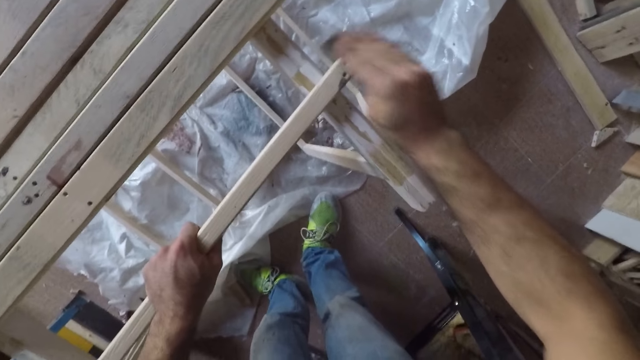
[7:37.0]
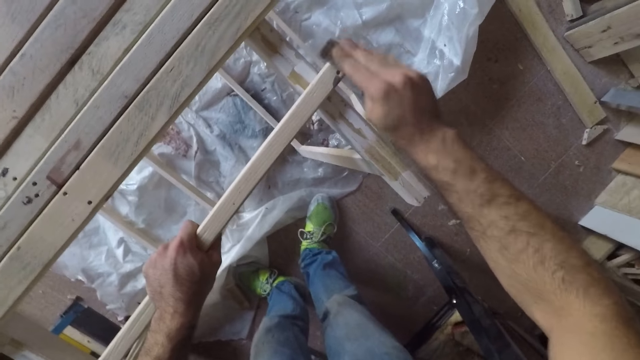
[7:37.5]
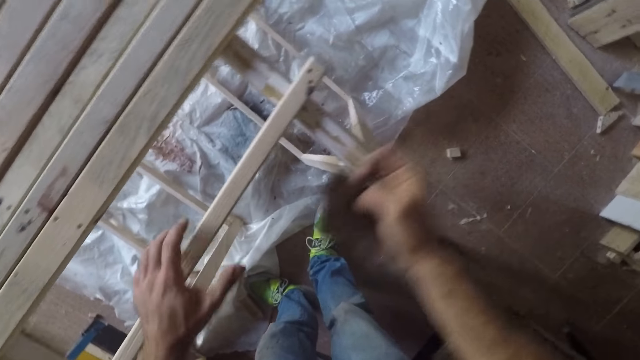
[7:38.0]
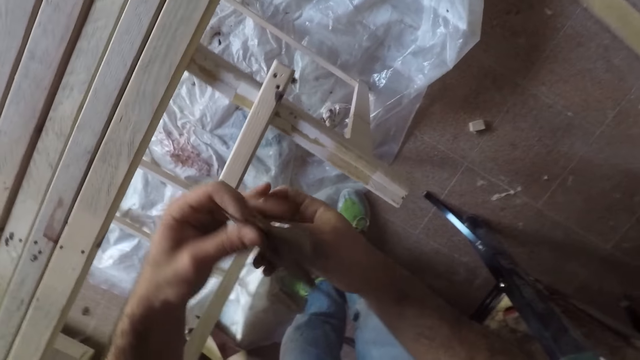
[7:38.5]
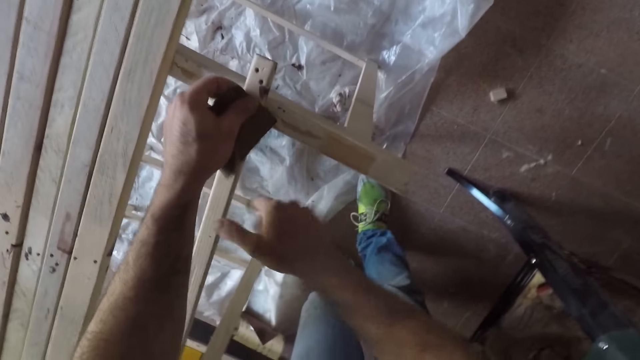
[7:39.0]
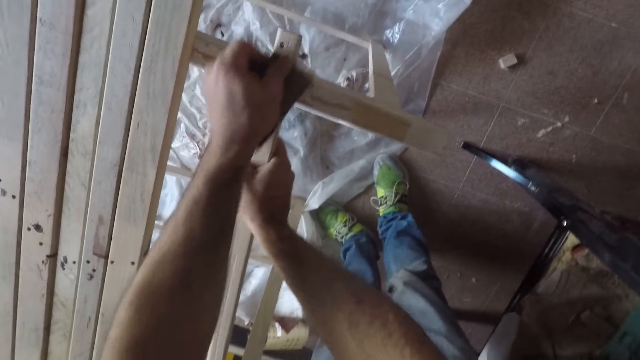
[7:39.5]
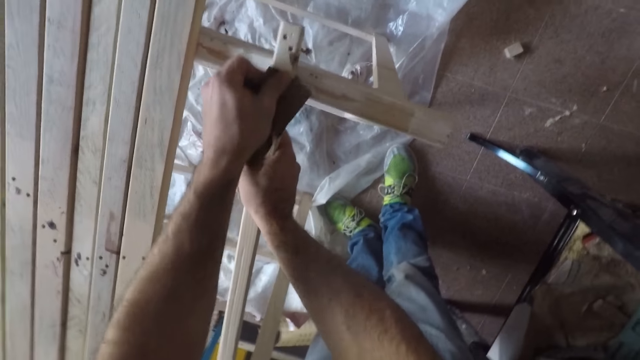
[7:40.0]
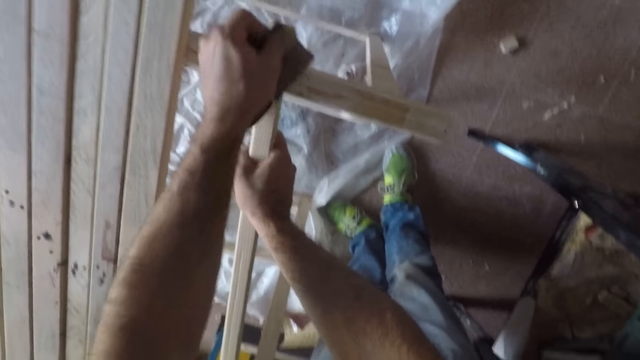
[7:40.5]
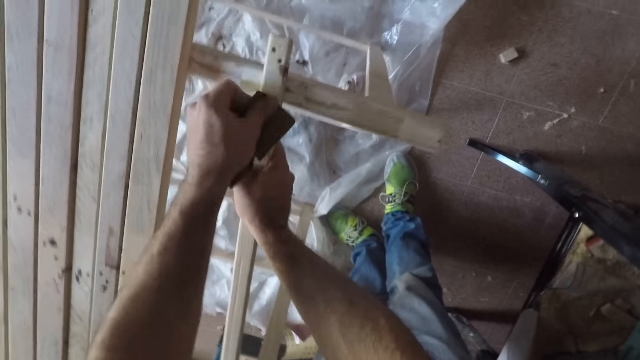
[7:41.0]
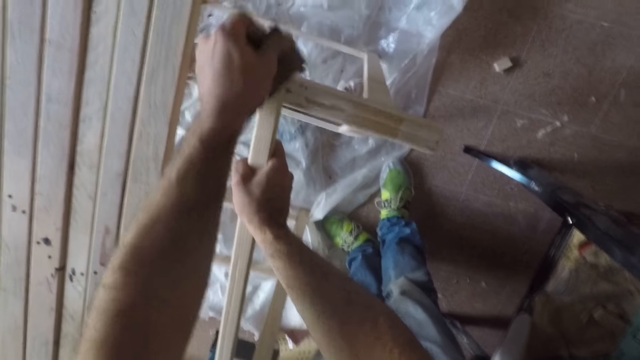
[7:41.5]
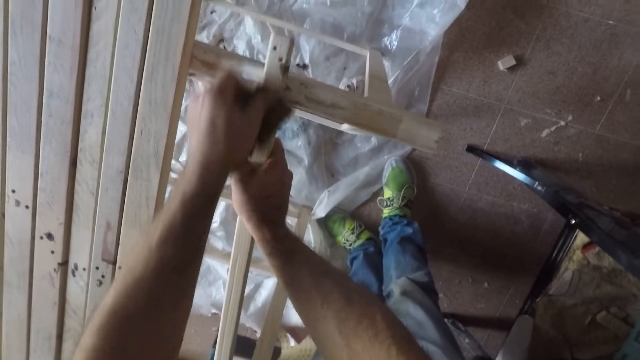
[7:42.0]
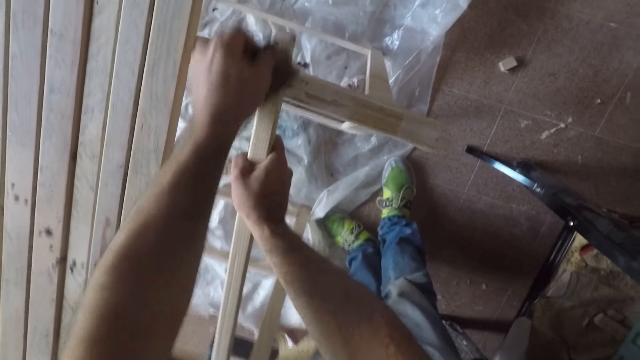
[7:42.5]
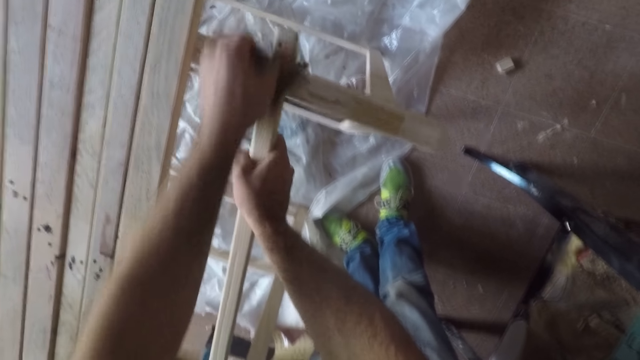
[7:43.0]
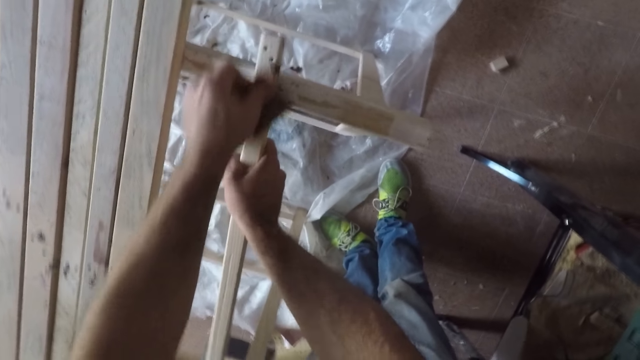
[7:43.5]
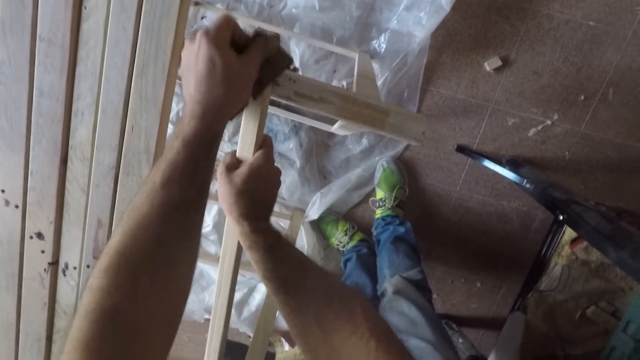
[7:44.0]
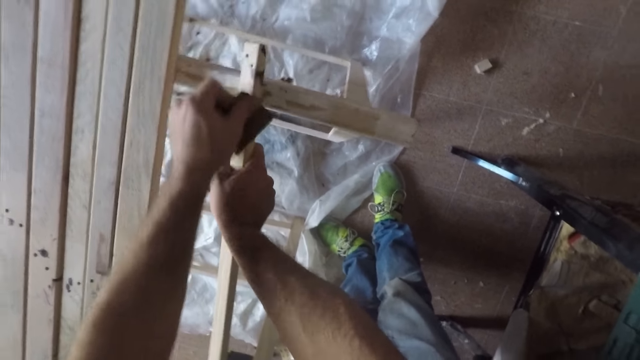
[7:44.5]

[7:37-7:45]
The camera wearer raises his hand and lets go of the wood. He holds the sandpaper with both his hands and lets go of the wood. He moves the sandpaper to his left hand. He holds the long wooden stick with his right hand. He files the long wooden stick with the sandpaper.

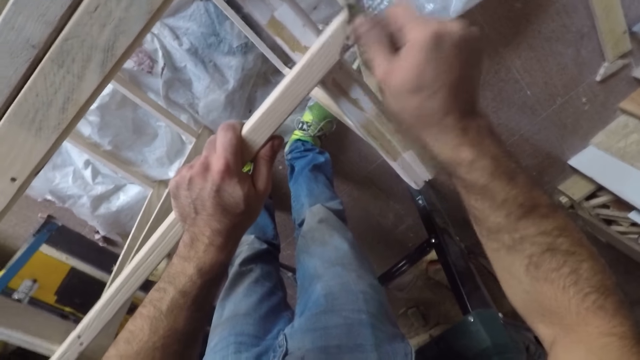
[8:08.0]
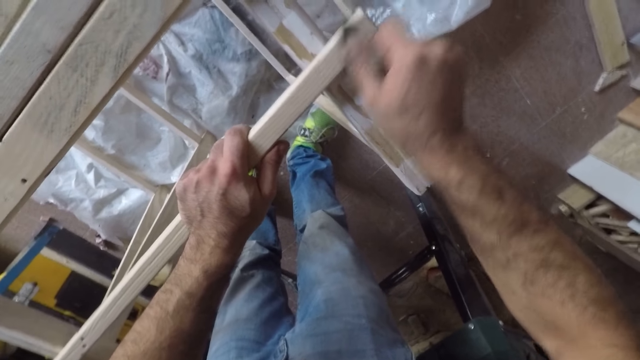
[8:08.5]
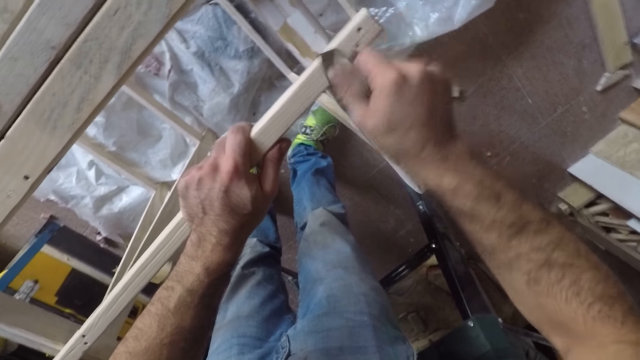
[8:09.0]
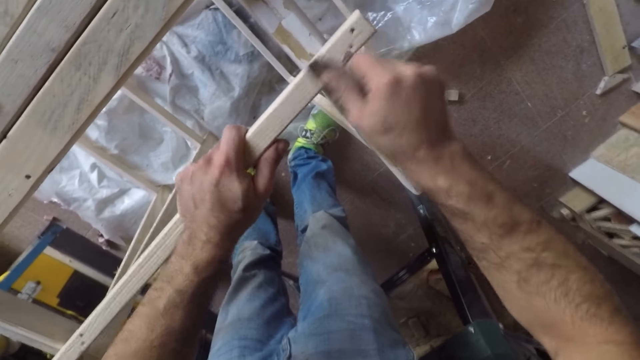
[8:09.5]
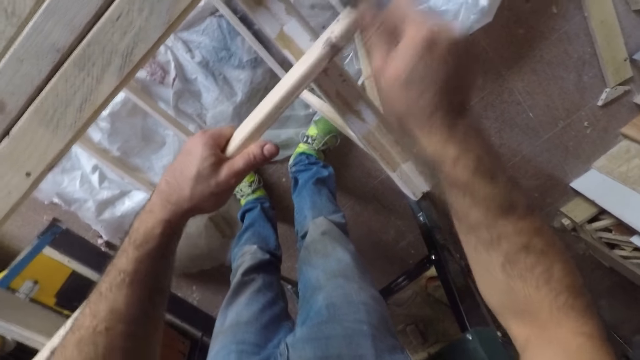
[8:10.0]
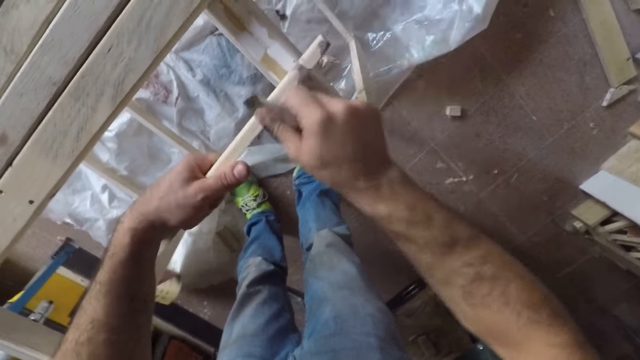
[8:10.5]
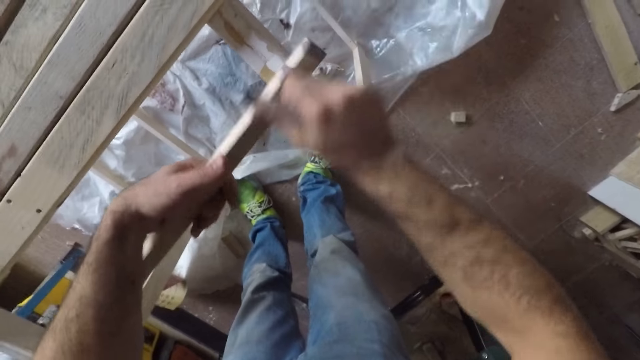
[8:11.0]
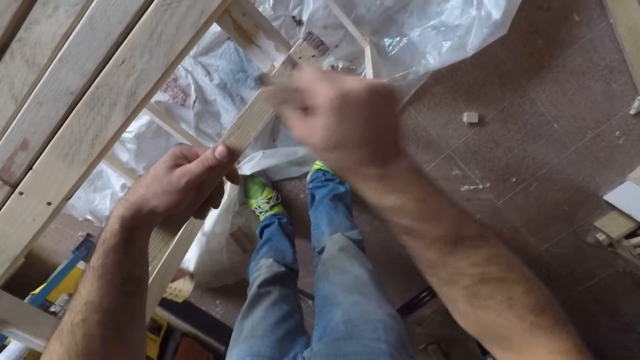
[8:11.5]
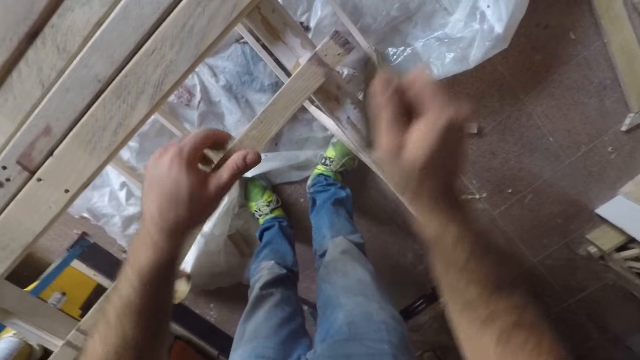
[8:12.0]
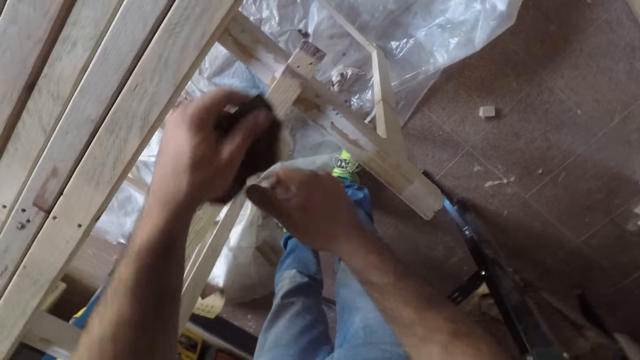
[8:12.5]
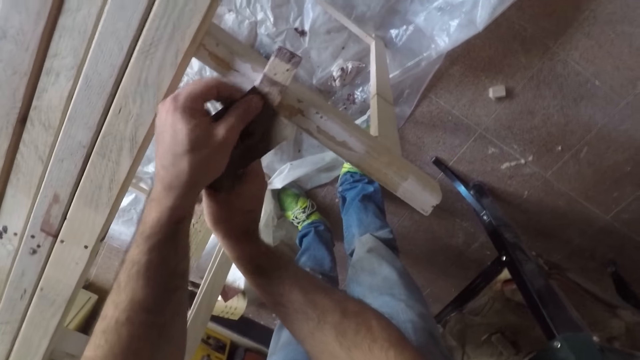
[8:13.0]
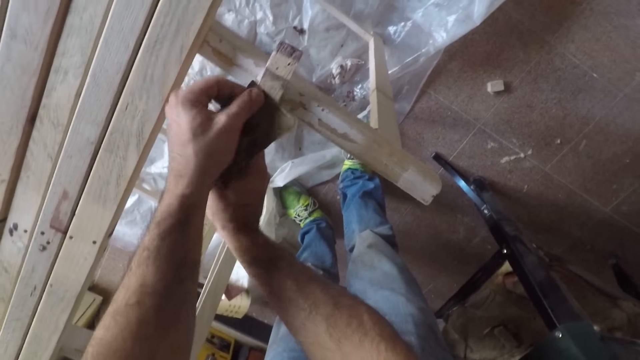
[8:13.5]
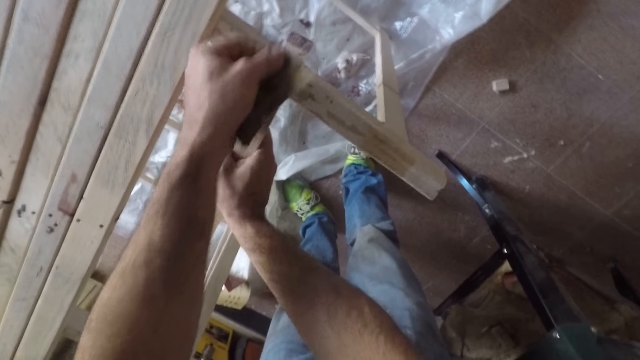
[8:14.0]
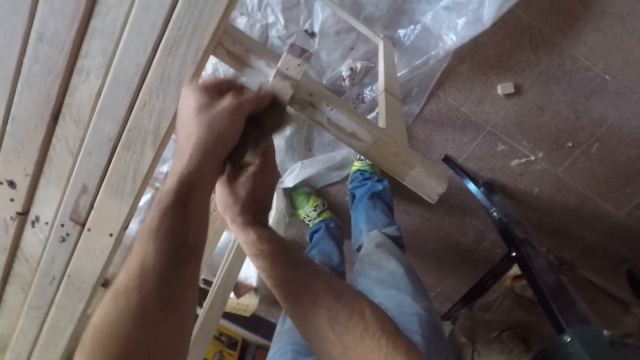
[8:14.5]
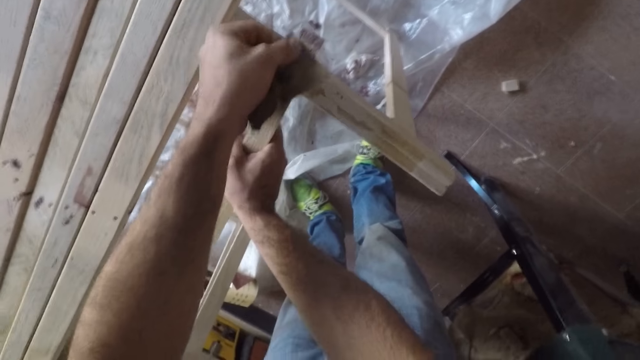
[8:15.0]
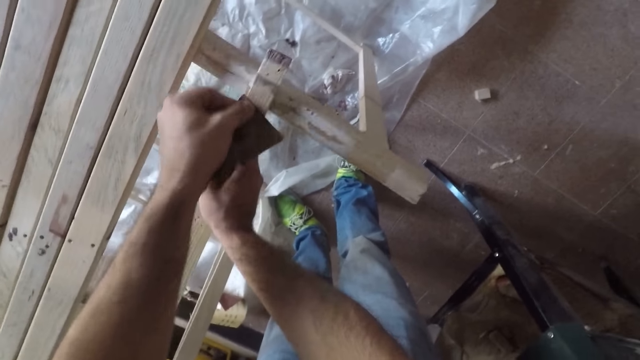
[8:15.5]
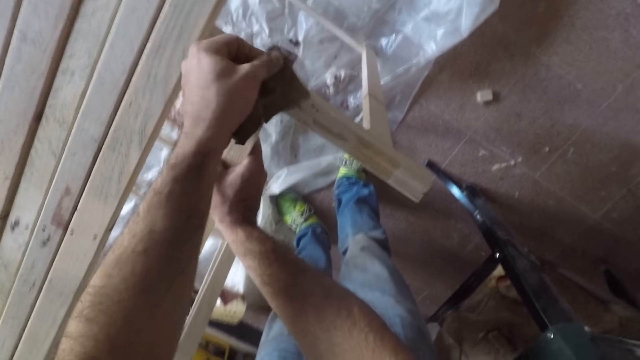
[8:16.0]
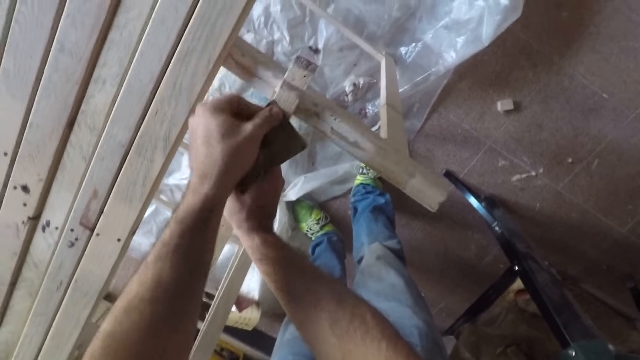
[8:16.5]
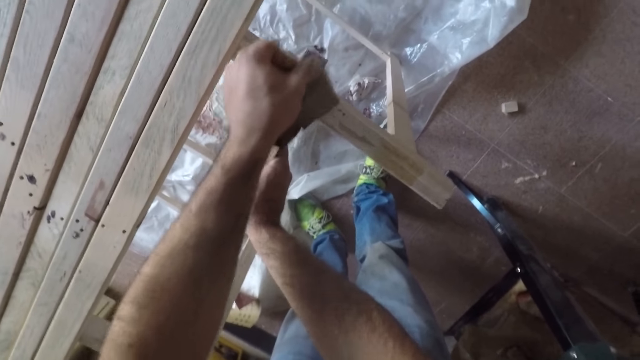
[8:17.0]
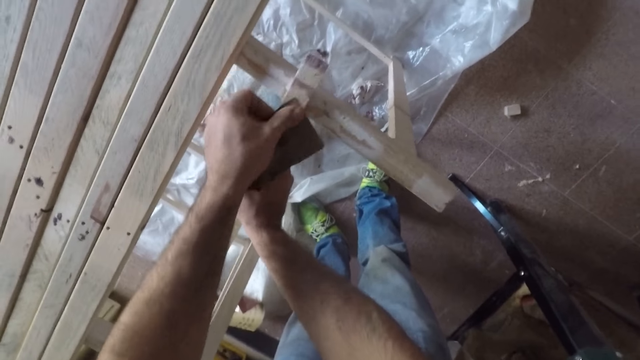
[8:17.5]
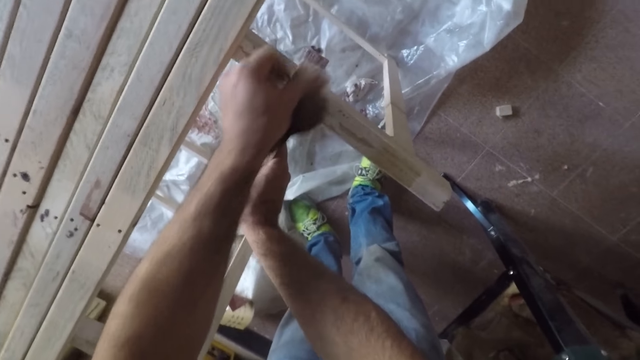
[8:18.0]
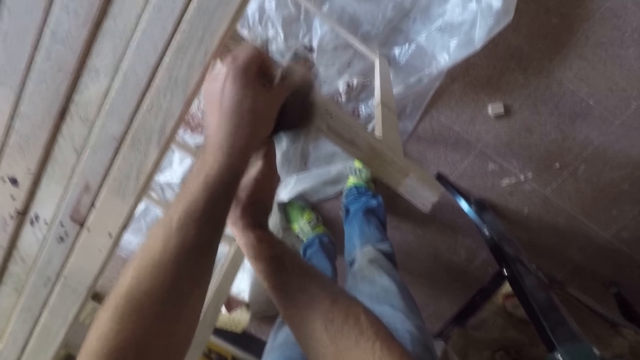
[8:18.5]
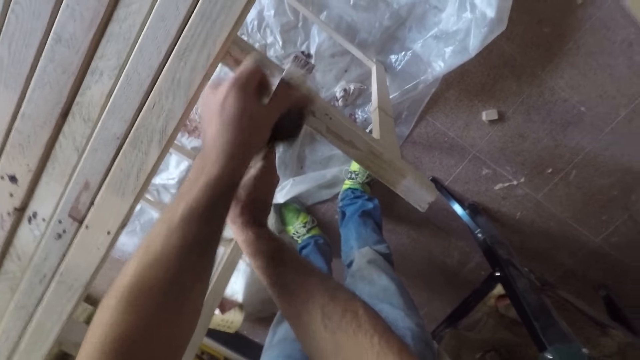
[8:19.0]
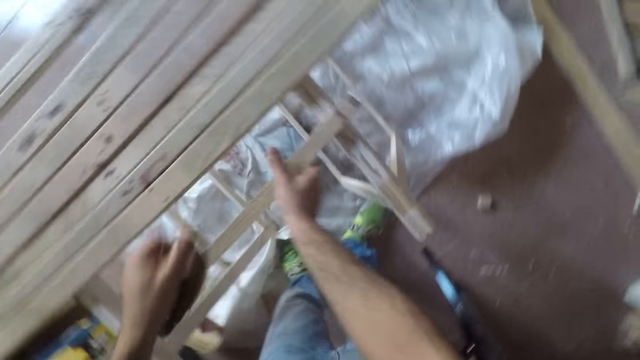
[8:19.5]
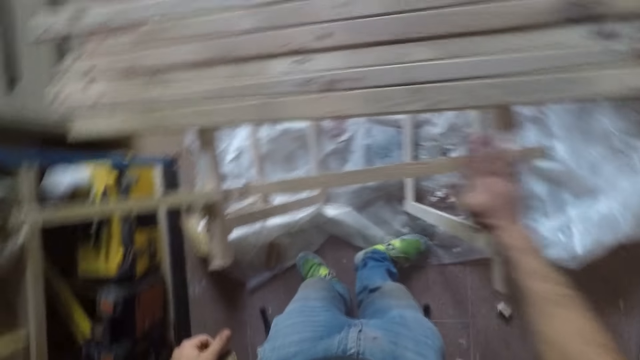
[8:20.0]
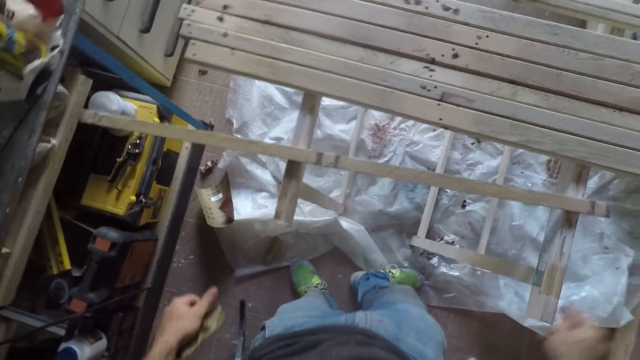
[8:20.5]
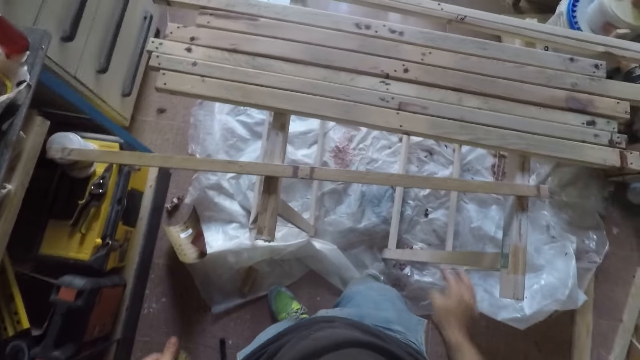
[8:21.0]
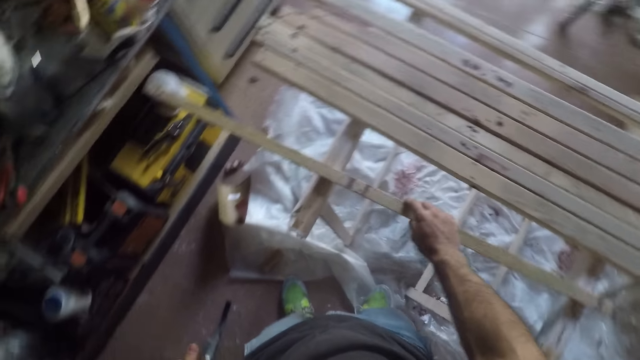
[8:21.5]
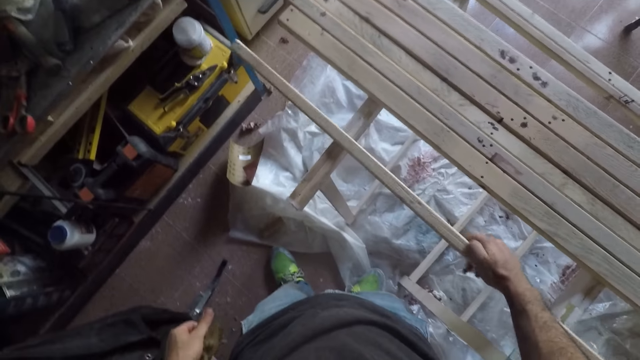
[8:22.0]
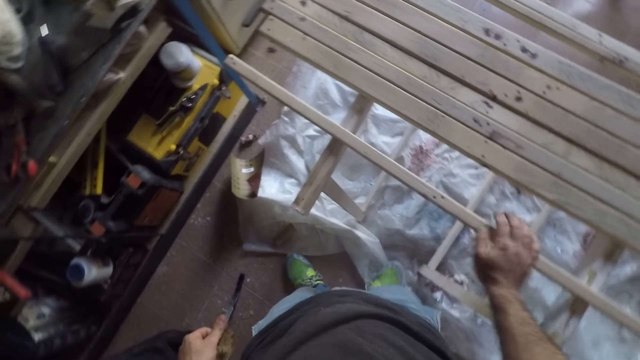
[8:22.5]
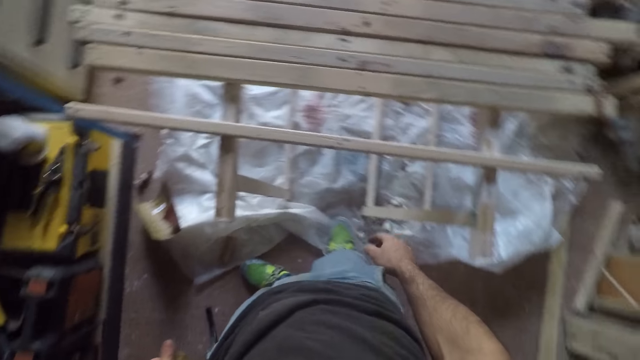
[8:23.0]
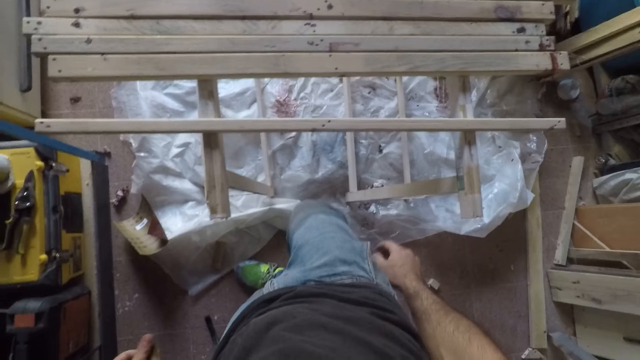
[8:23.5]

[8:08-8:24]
The camera wearer turns the long wooden stick to the side. He smoothens the wood. He turns the long wooden stick to the back. He smoothens the wood. He lets go of the wood. He moves the sandpaper to his left hand. He holds the sandpaper with both his hands and lets go of the sandpaper. He holds the long wooden stick with his right hand. He files the long wooden stick with the sandpaper. He raises his hand and lets go of the wood. He dusts the long wooden stick with his right hand. He moves his hand backwards, reaches for the wood and holds the wood with his hand. He turns the long wooden stick to the front. He lets go of the wood.
